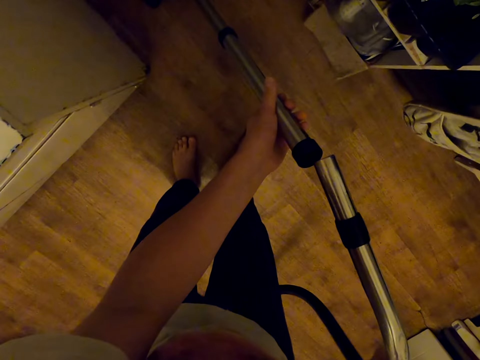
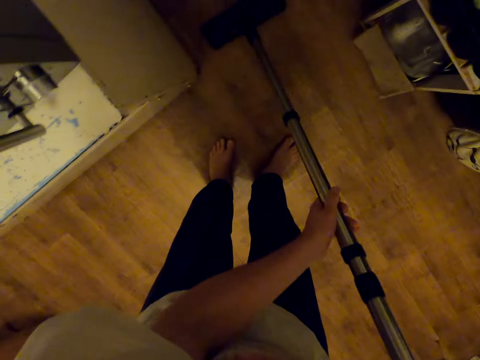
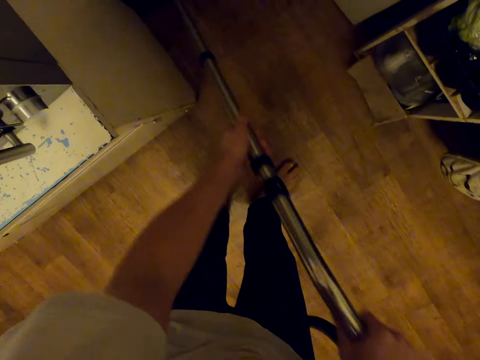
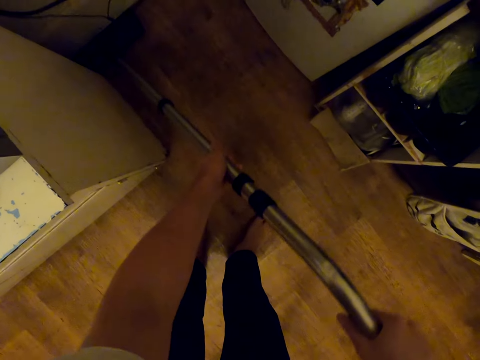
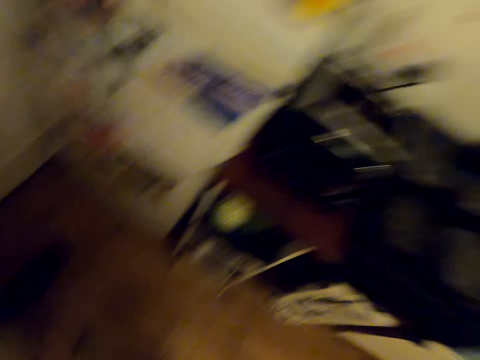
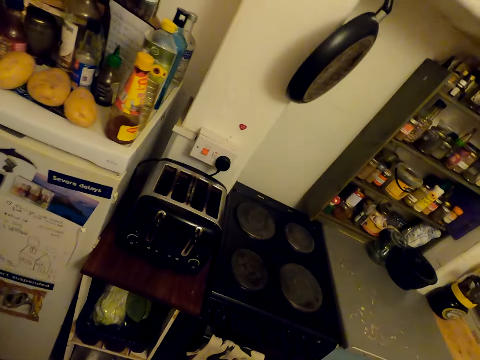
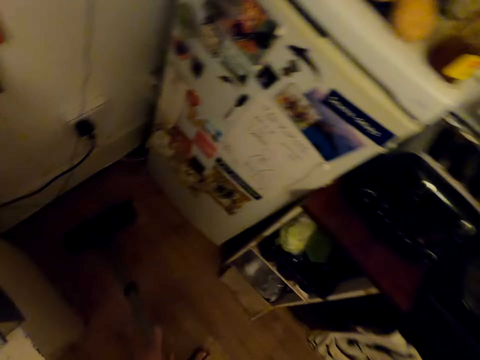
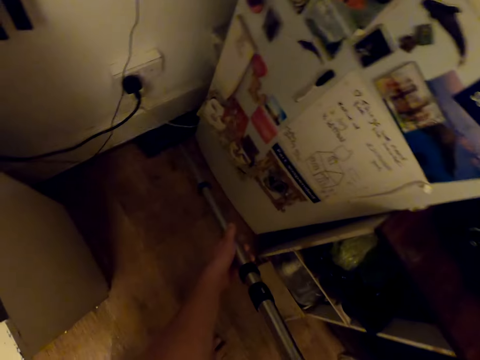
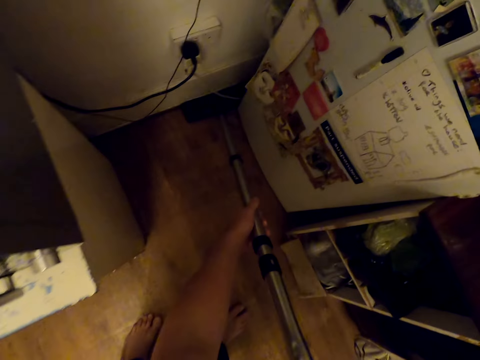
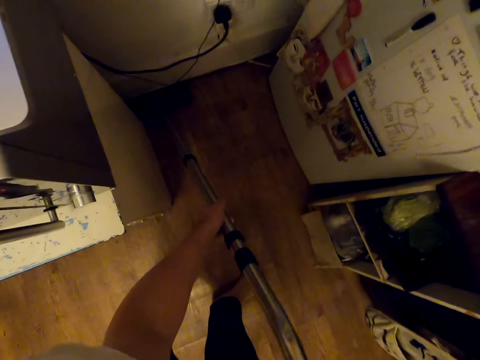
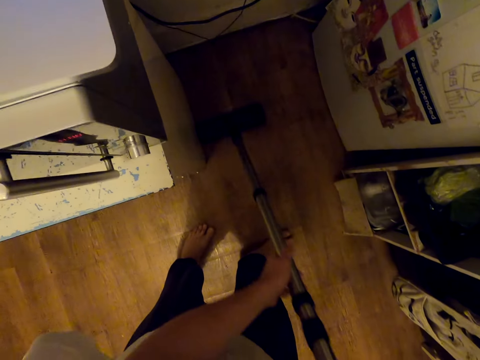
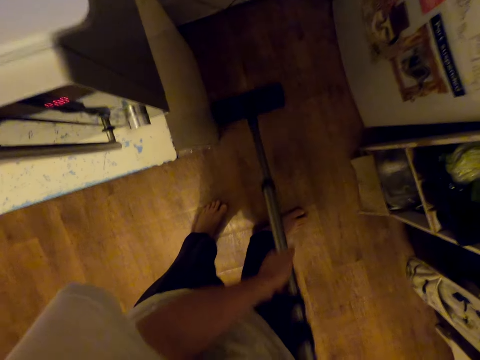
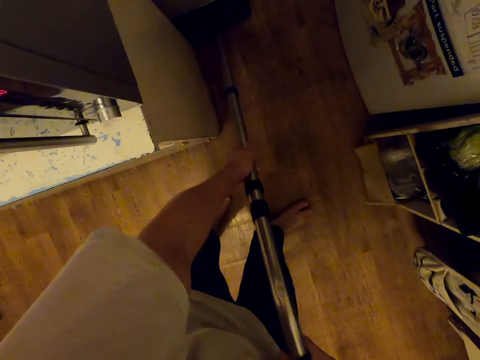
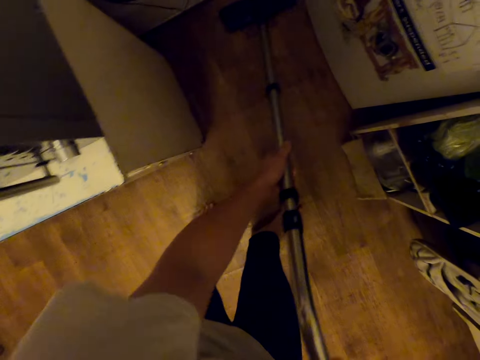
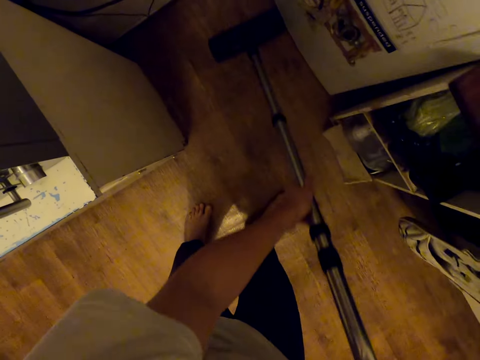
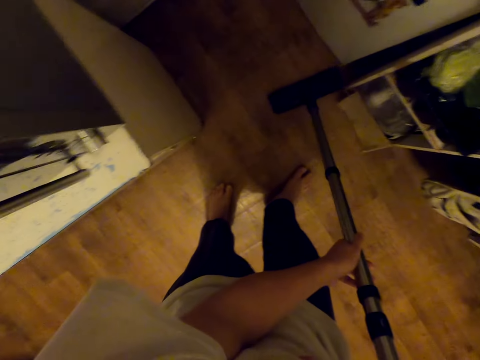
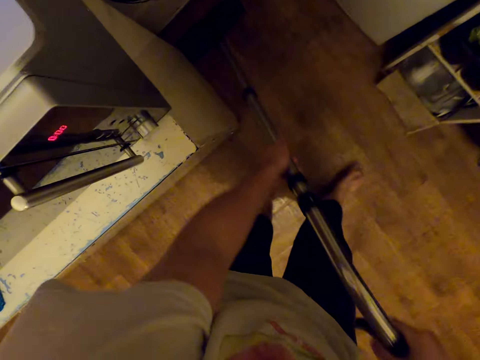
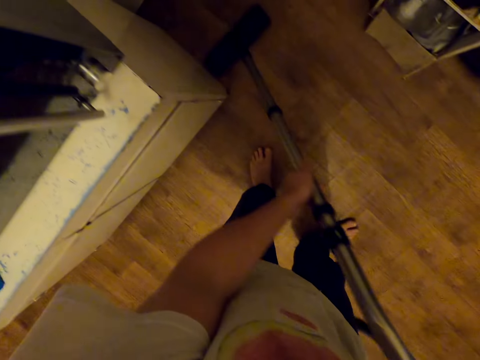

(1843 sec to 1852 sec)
The camera wearer connects the vacuum pipe to the handle. They clean the floor with the vacuum cleaner. They look around. They clean the floor.

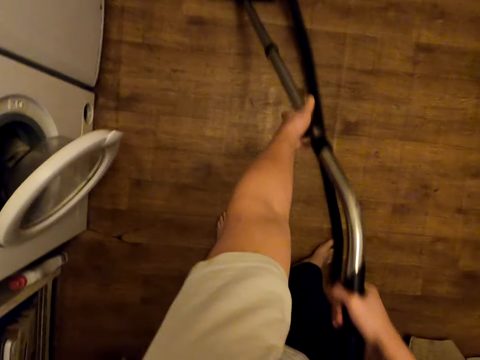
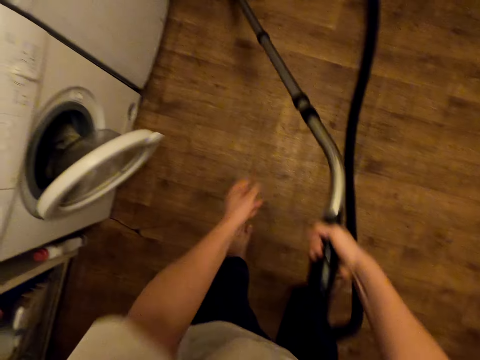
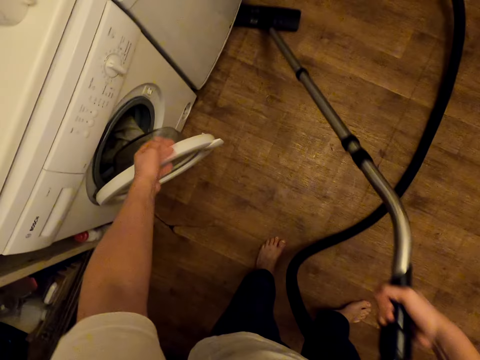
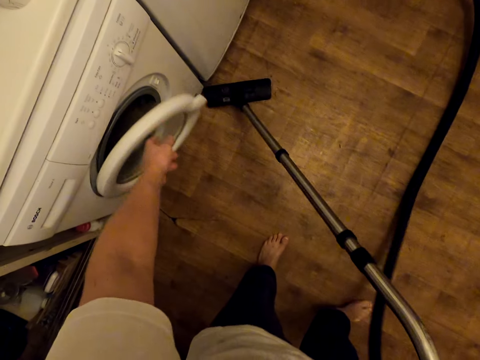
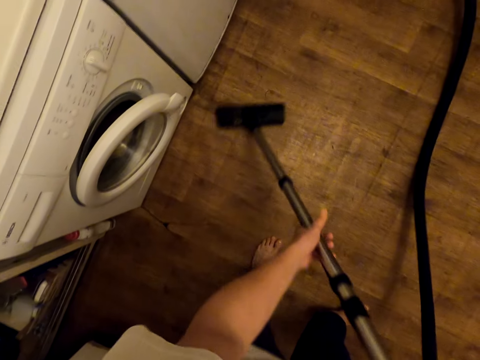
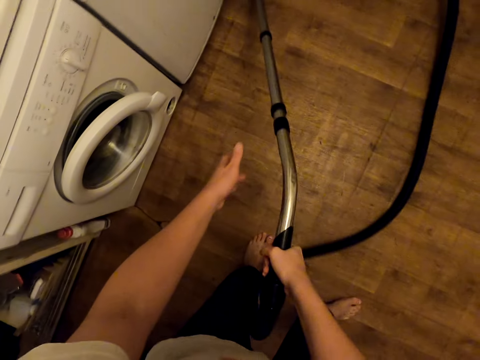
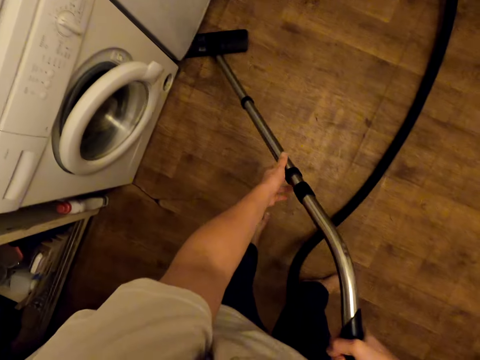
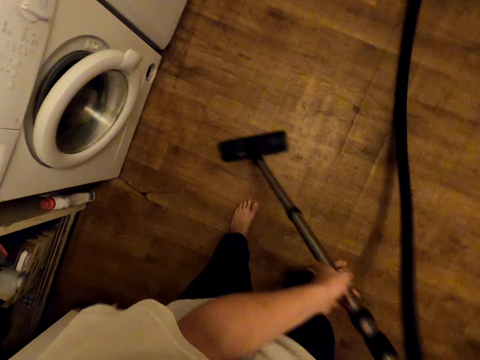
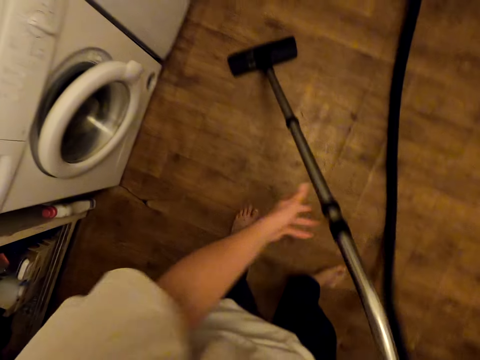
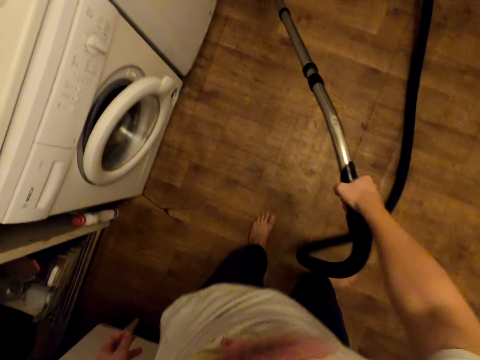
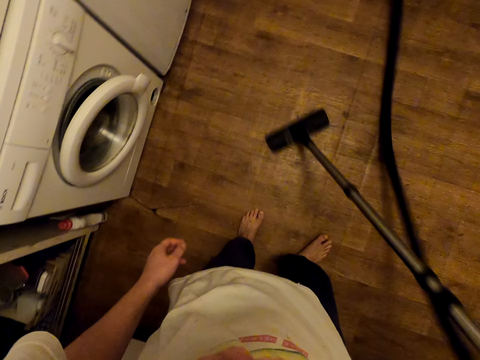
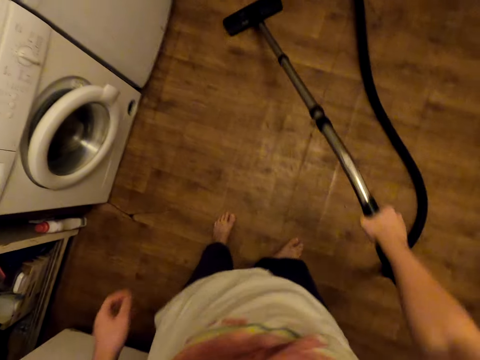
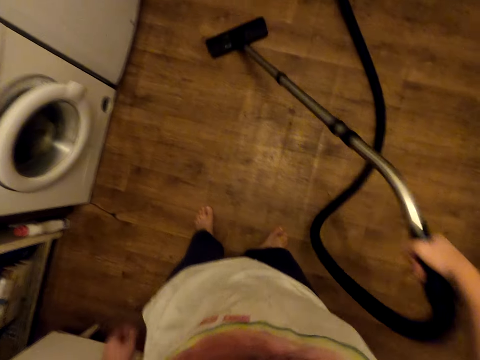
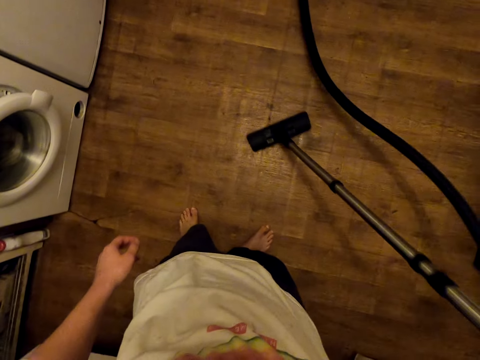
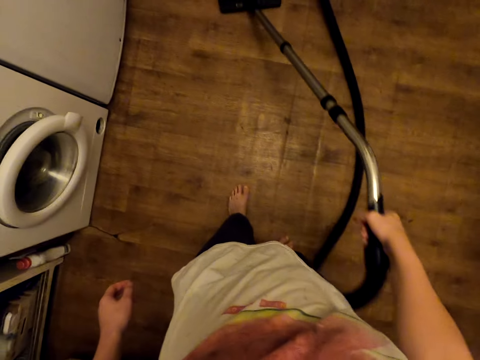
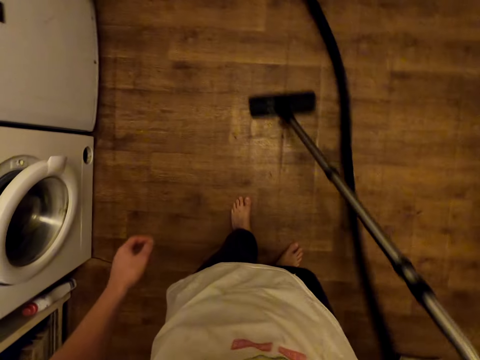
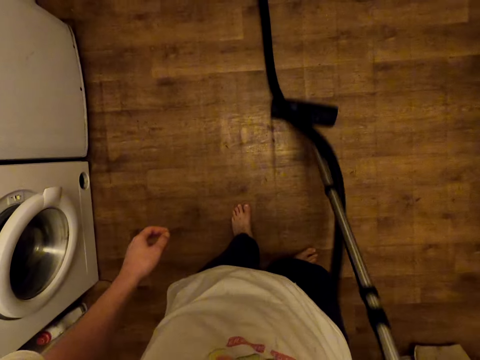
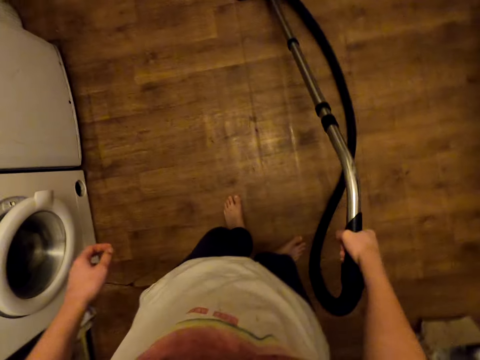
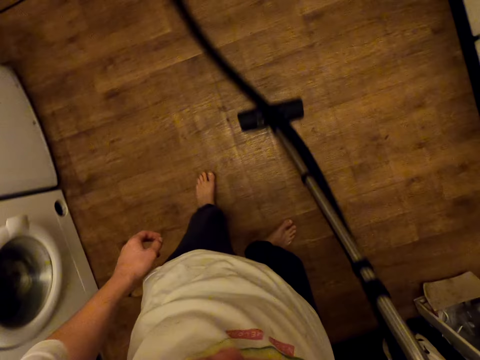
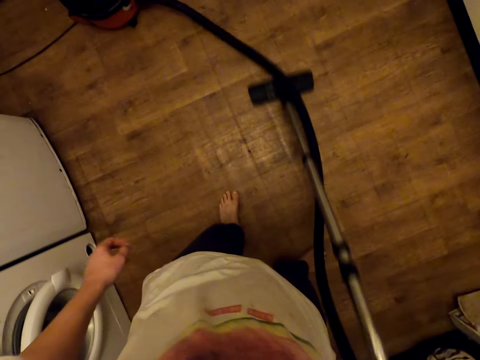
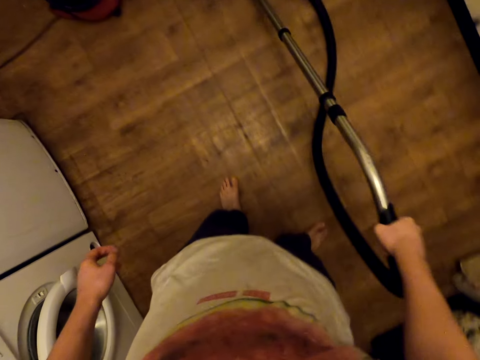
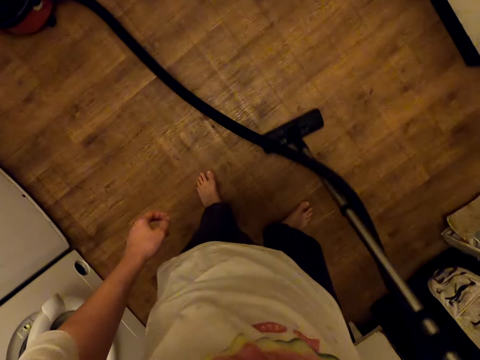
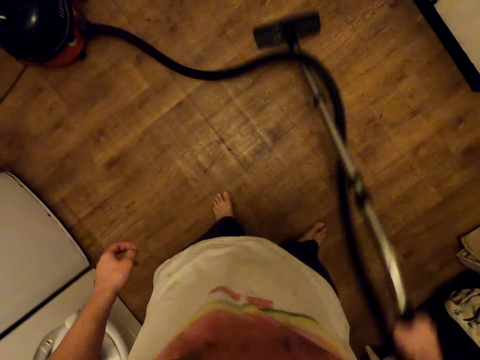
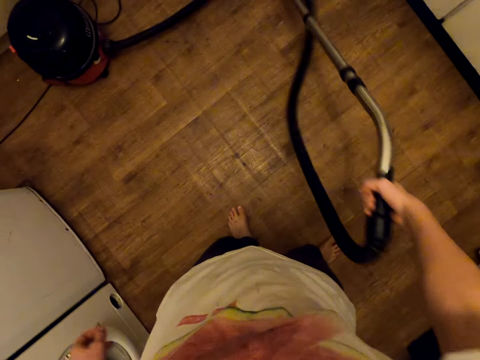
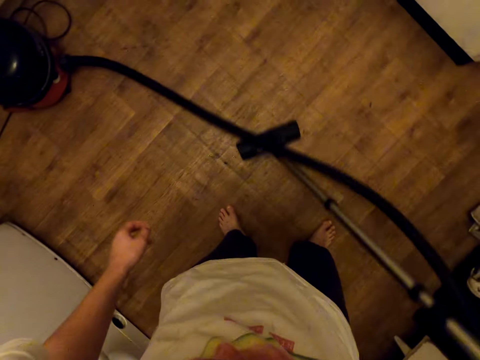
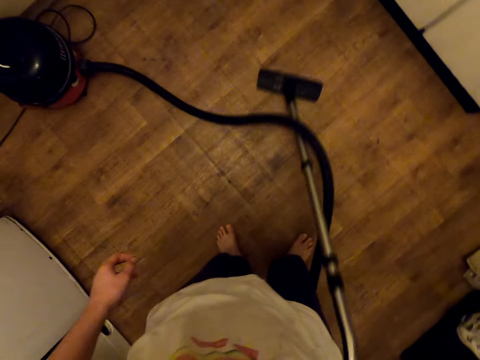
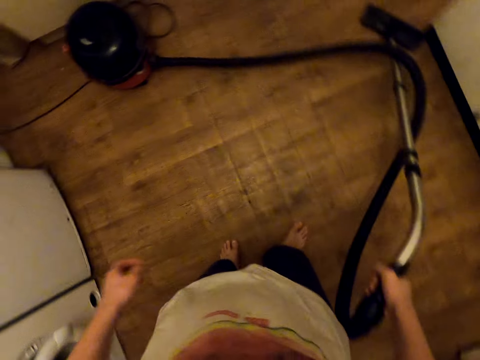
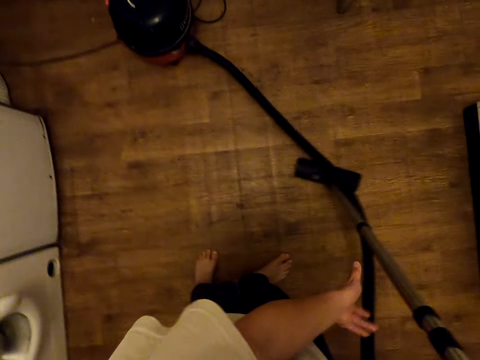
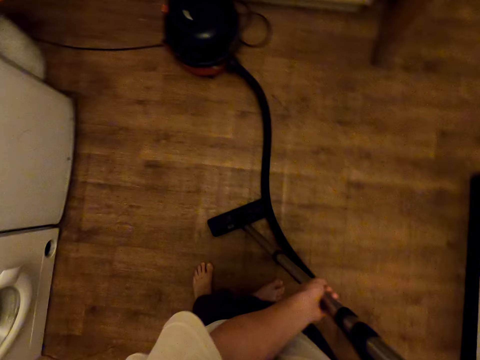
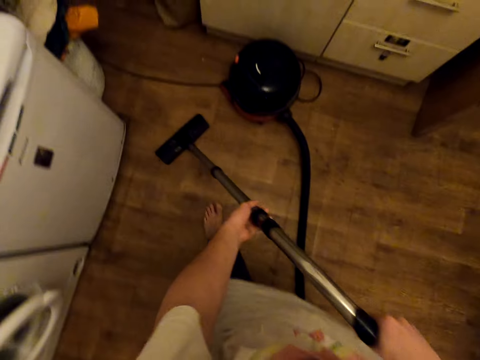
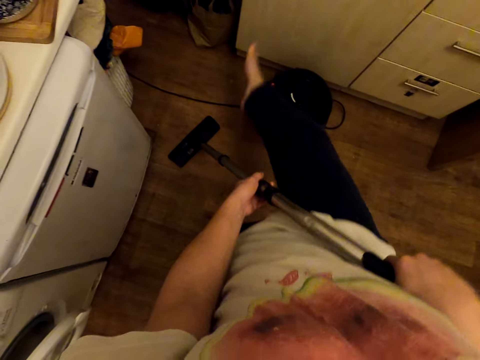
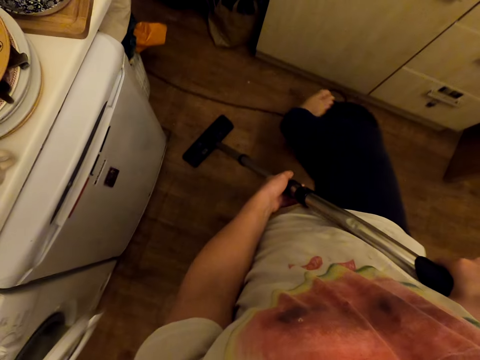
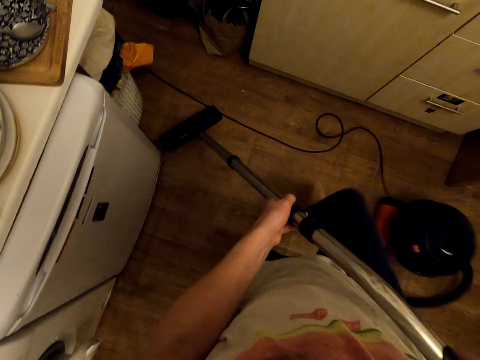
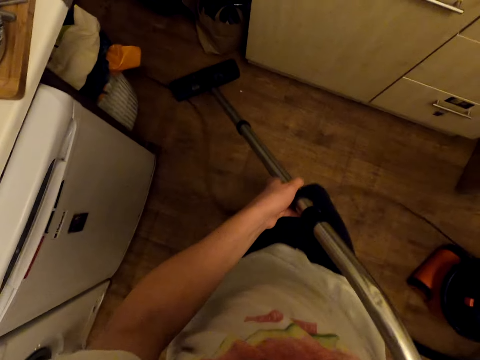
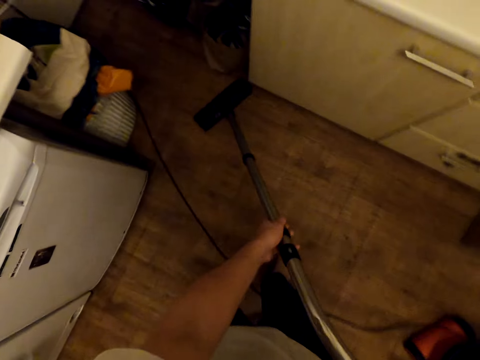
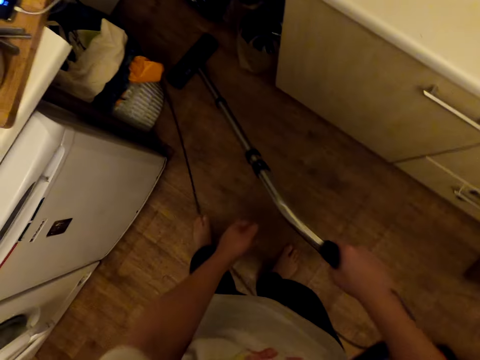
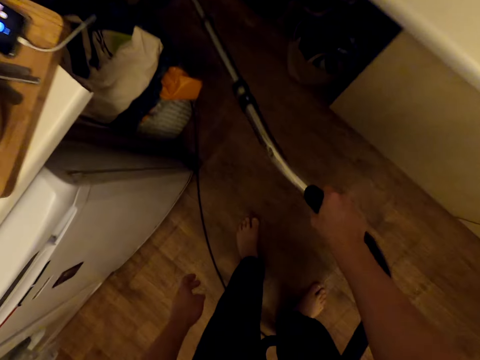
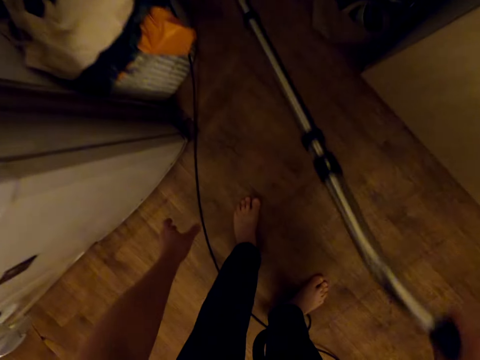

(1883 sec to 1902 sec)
The camera wearer pushes the vacuum cleaner dish. He touches the washing machine. He cleans the floor with the vacuum cleaner. He holds the vacuum cleaner with both hands. He cleans the floor. He pushes the vacuum tank aside with his foot. He cleans the floor with the vacuum cleaner.
